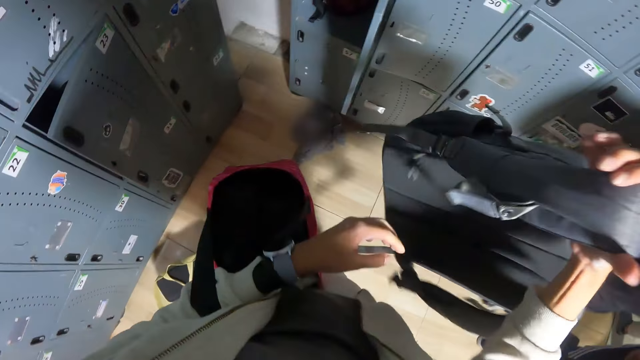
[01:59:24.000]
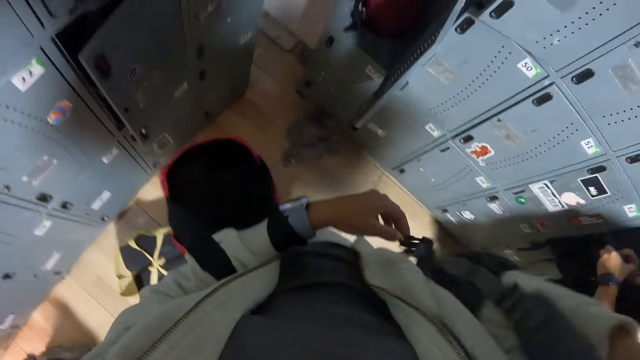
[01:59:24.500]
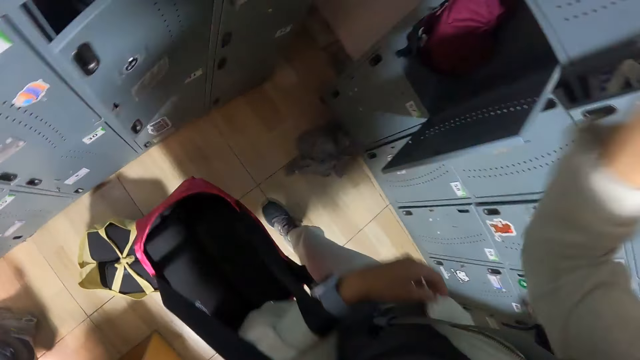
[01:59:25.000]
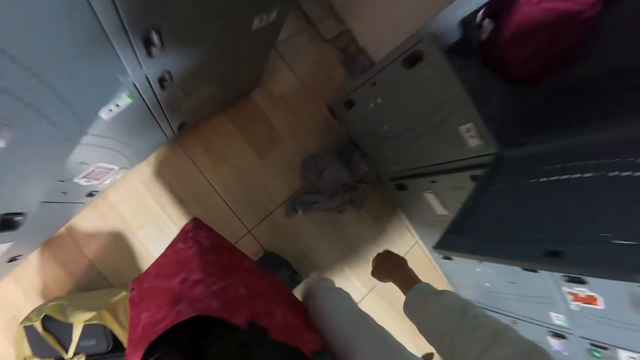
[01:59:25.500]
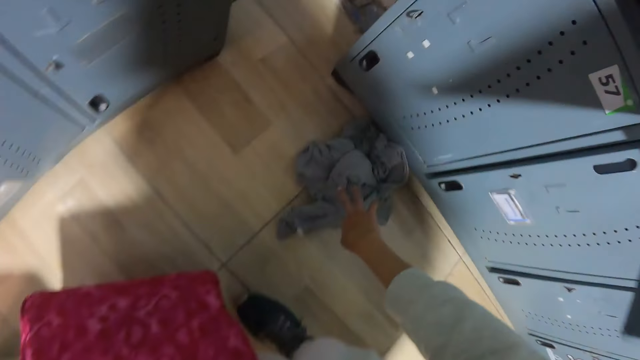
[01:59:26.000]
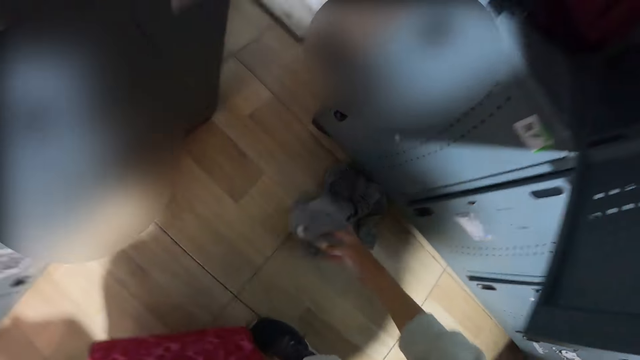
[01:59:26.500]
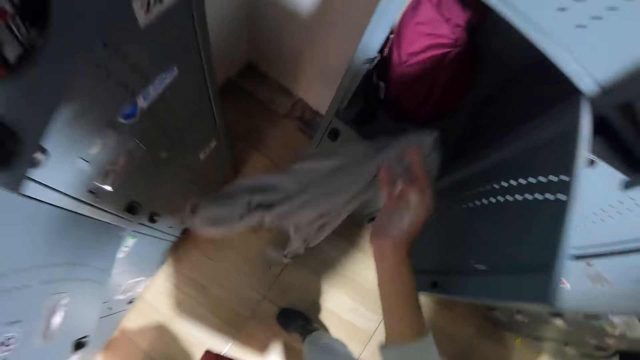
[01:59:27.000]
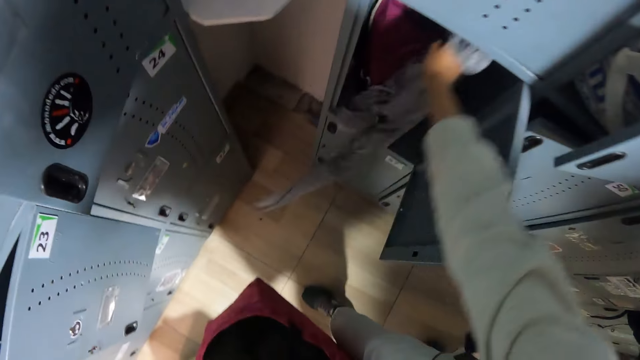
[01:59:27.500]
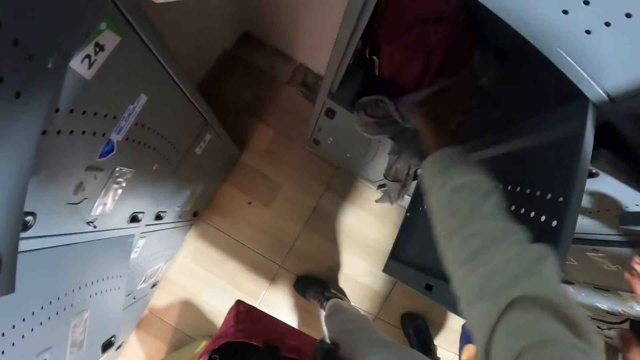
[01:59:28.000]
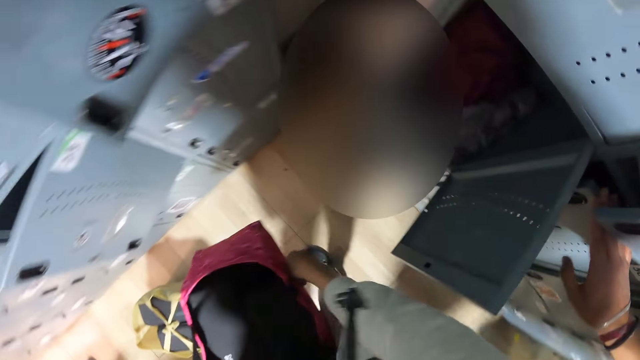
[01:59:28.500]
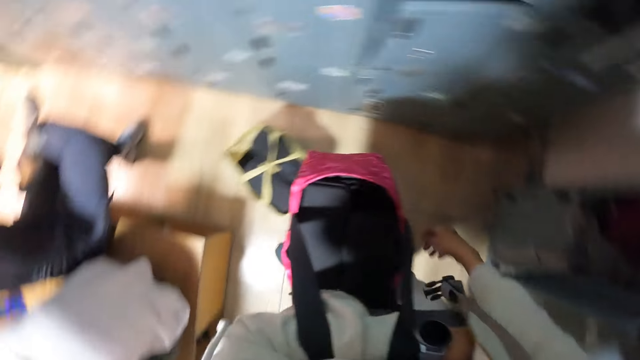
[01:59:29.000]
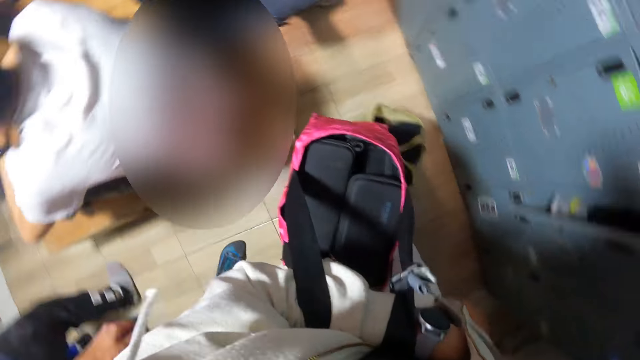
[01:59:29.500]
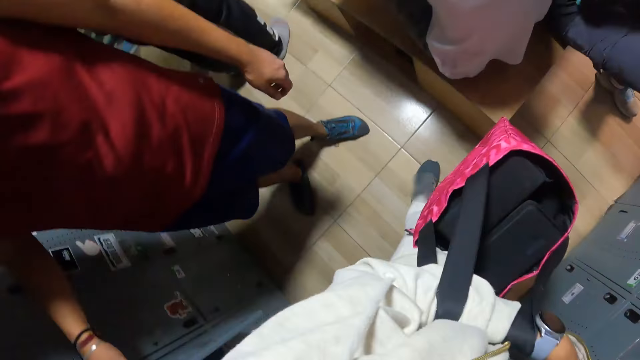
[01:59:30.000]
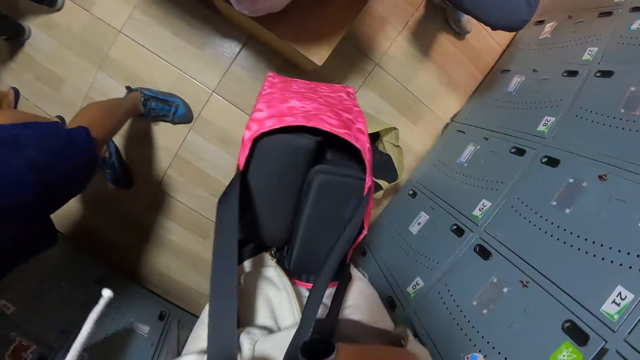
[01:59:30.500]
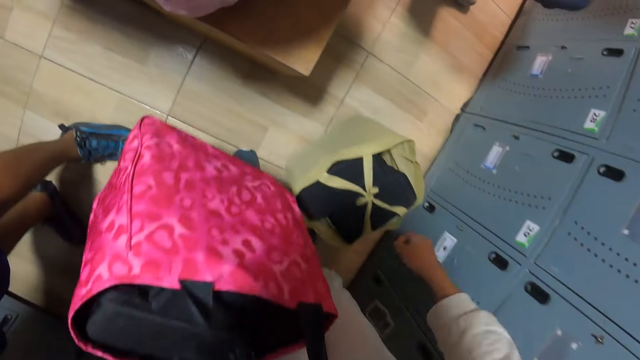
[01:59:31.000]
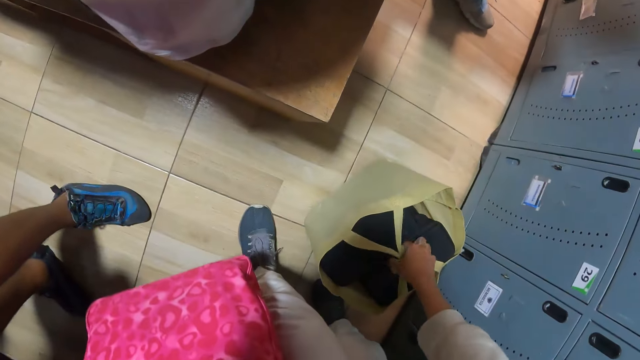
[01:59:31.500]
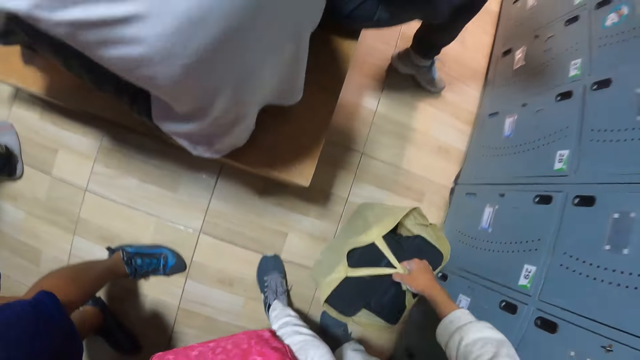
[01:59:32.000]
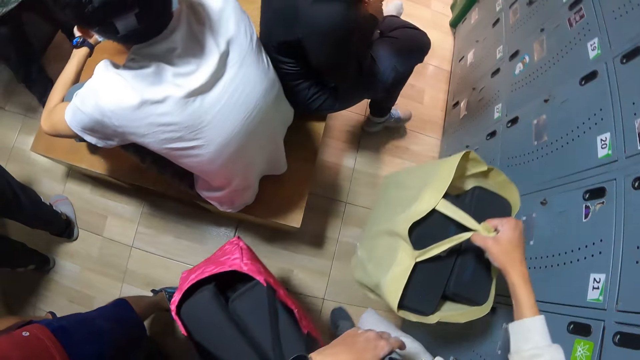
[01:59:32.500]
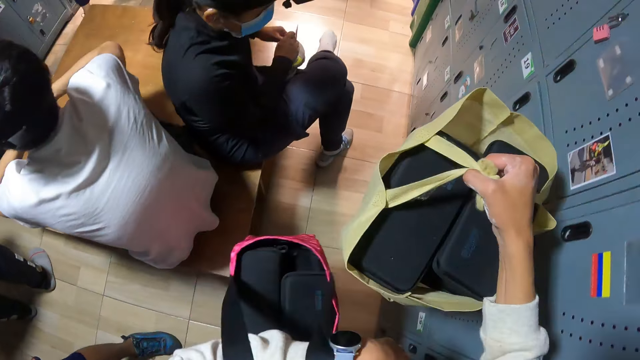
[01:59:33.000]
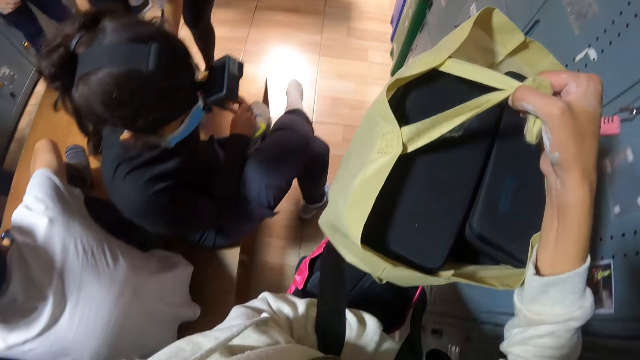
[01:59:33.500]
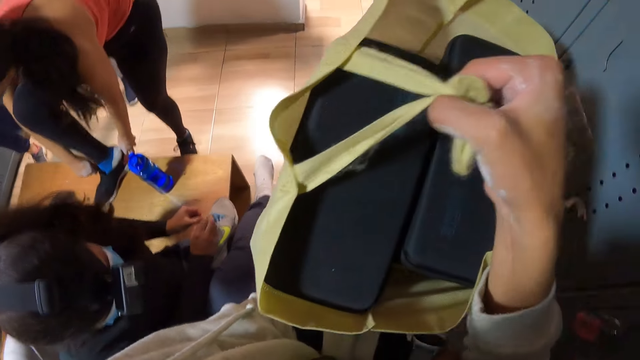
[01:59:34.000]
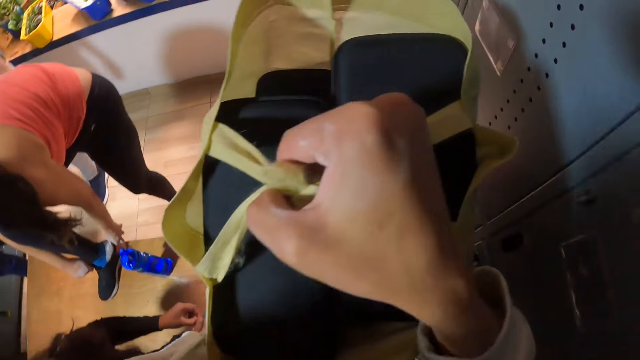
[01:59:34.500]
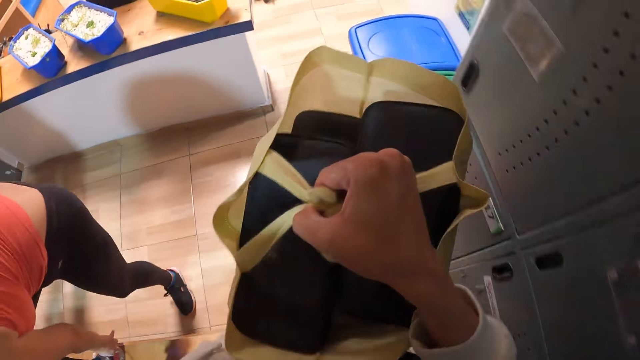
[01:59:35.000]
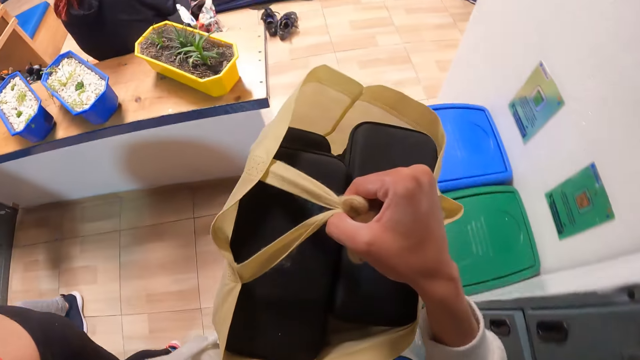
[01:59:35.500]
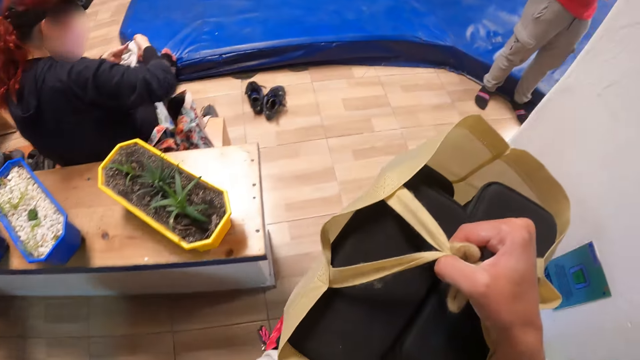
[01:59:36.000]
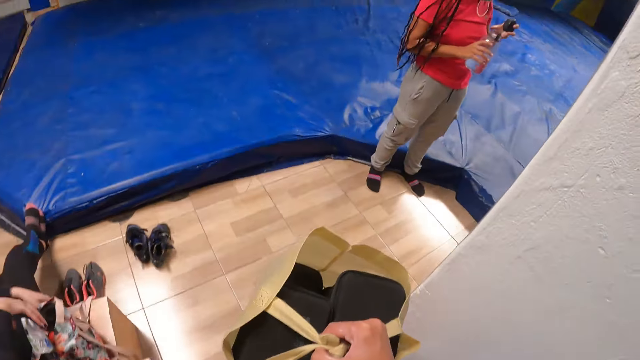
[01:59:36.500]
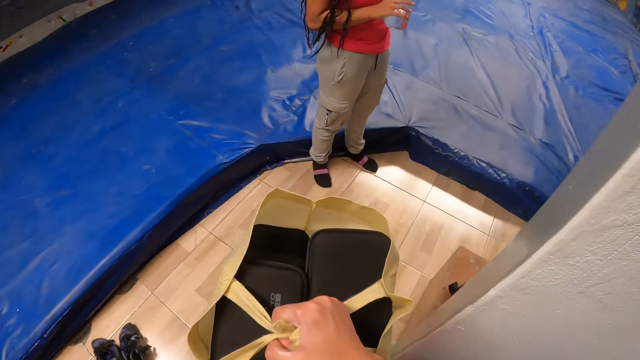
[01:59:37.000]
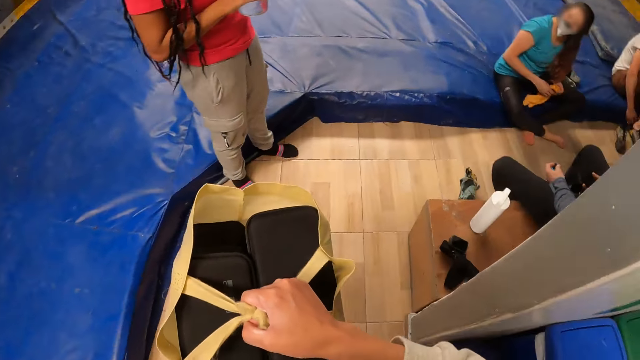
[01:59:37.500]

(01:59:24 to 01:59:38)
The camera wearer places the grey bag on his shoulder with his right hand. He carries the bag on the shoulder. He picks up a cloth from the ground with her right hand. He drops the cloth in the locker with her right hand. He carries the brown bag from the ground with his right hand. He picks up the bag from the floor. He walks around.

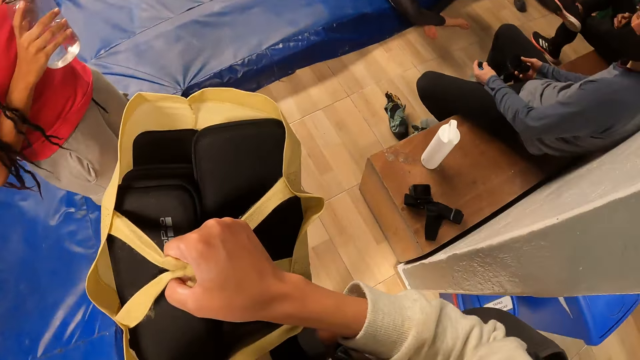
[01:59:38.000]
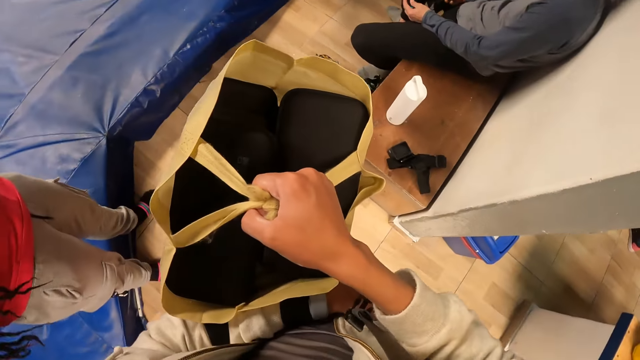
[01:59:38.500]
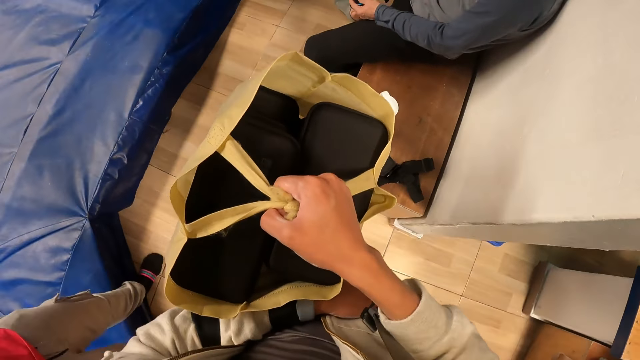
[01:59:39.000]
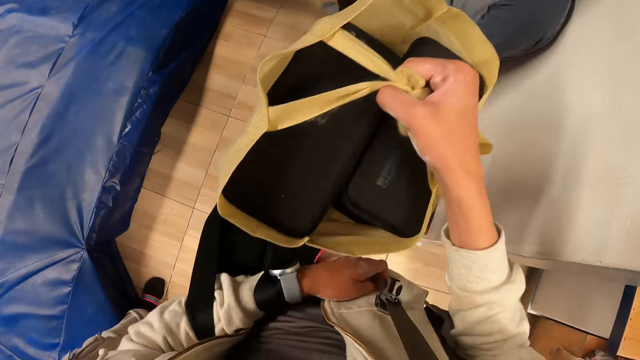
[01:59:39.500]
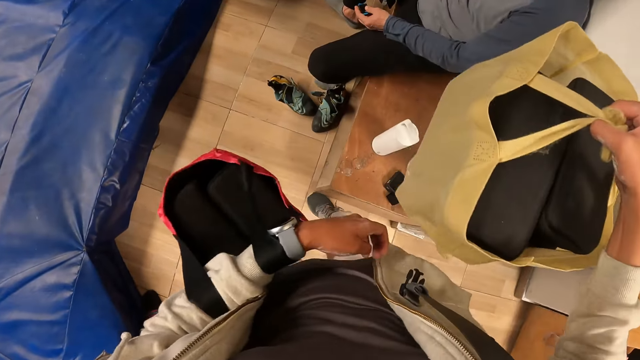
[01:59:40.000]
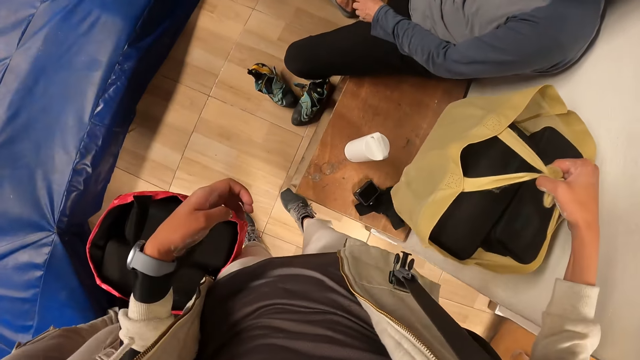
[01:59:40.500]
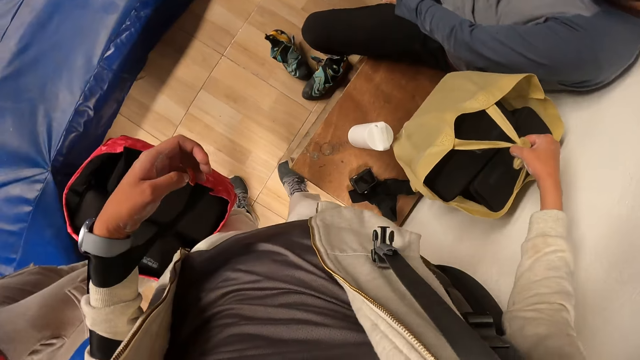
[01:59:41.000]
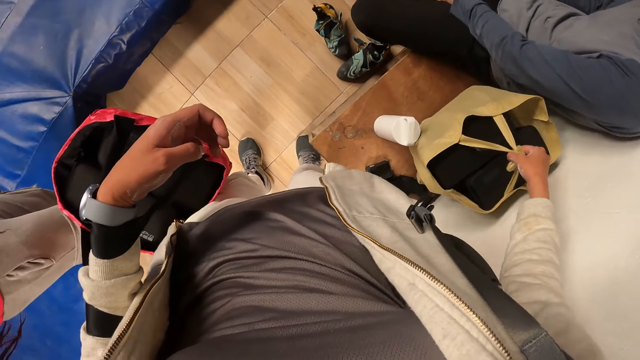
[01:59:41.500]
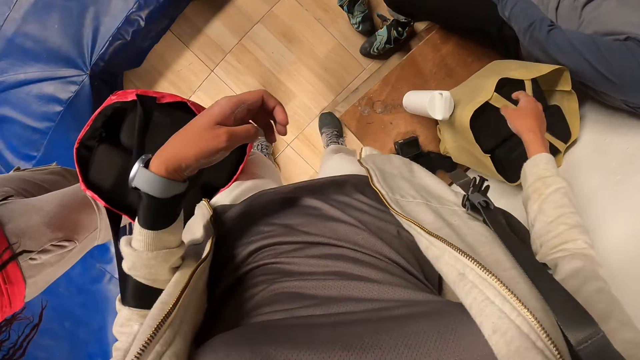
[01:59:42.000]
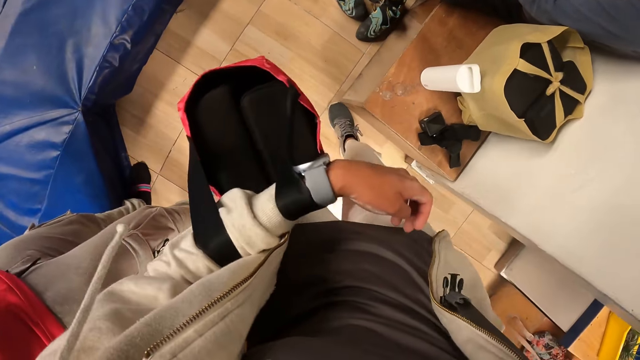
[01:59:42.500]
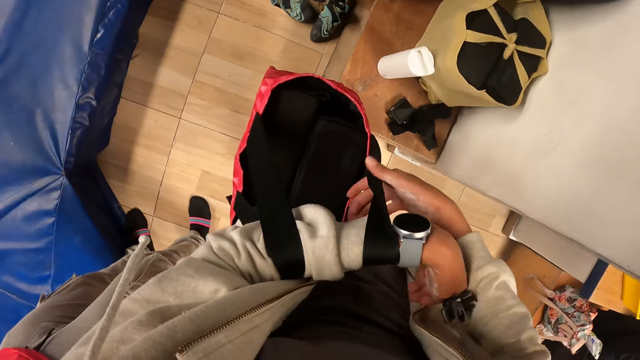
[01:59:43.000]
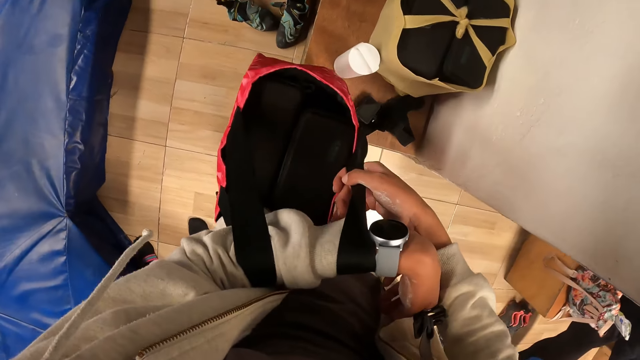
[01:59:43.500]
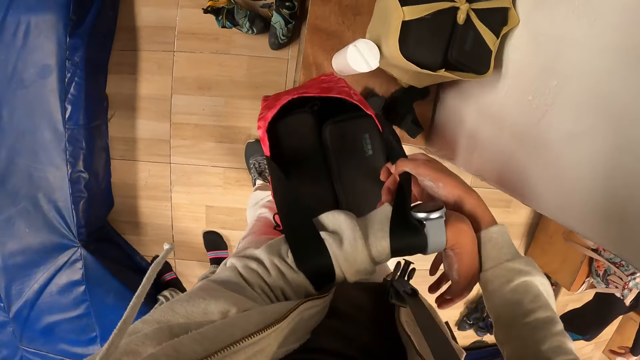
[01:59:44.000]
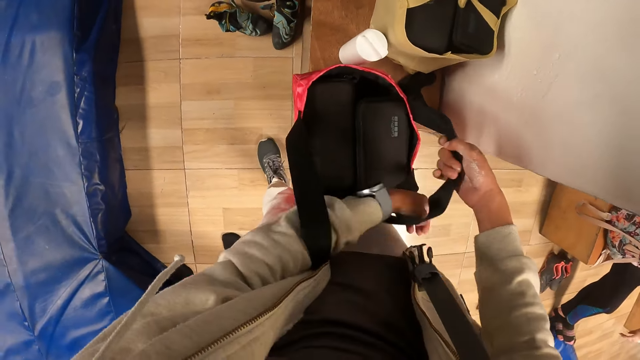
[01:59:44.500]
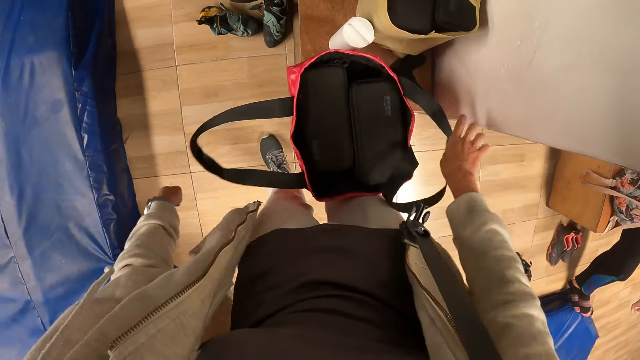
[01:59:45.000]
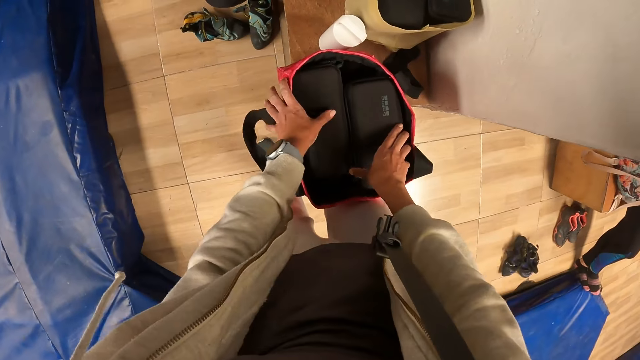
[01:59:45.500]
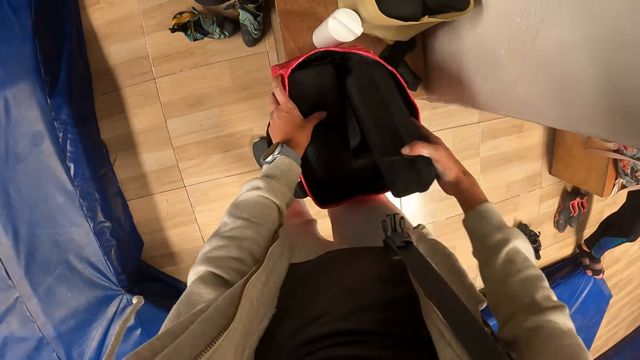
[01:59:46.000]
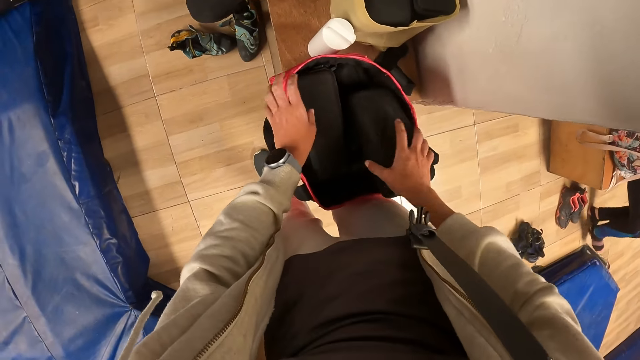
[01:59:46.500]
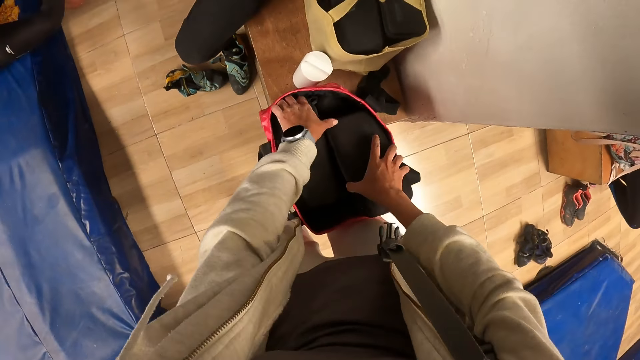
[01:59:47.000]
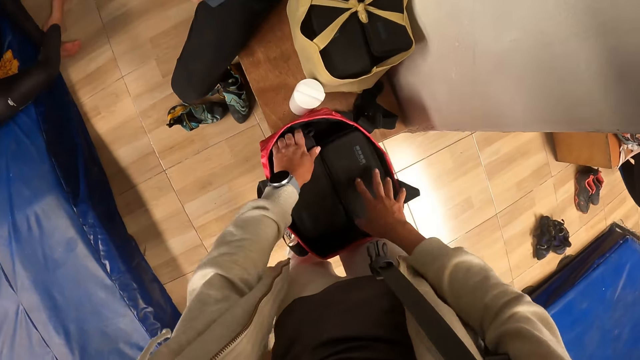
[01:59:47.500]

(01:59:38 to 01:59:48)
The camera wearer drops the brown bag on the shelf with his right hand. He drops the pink bag in his left hand on the shelf. He touches the cases inside the bag.
